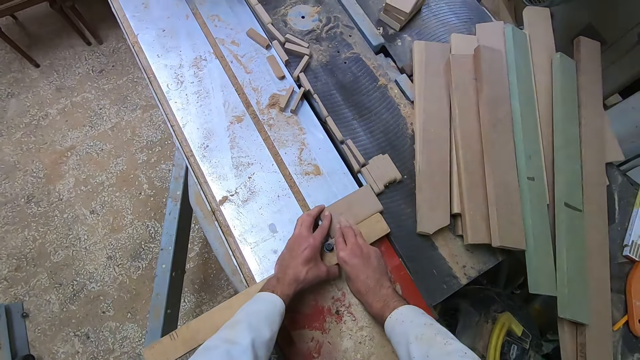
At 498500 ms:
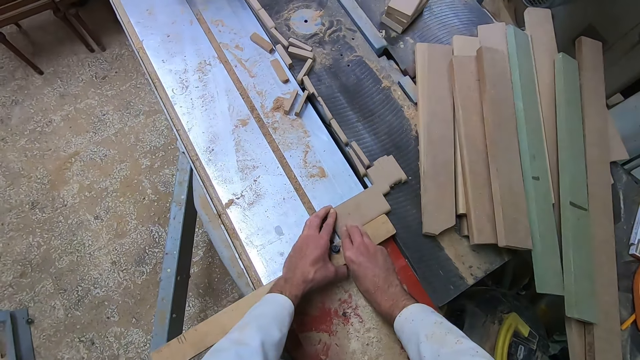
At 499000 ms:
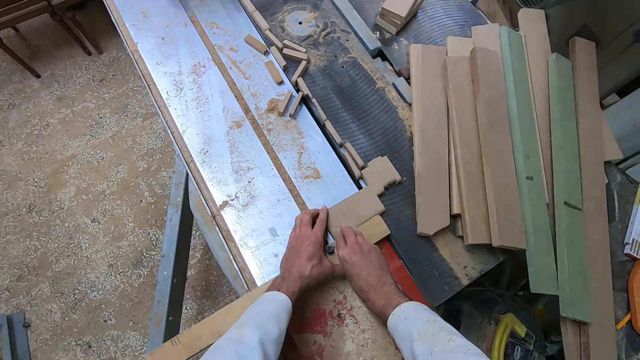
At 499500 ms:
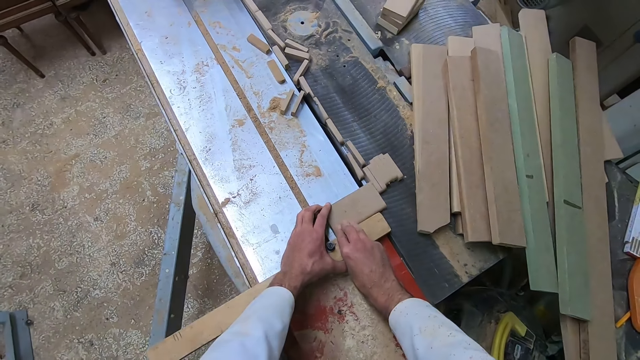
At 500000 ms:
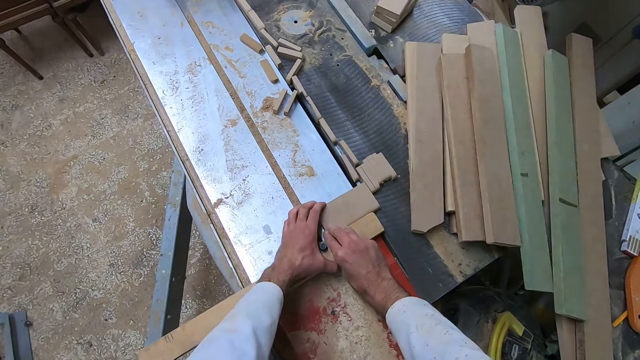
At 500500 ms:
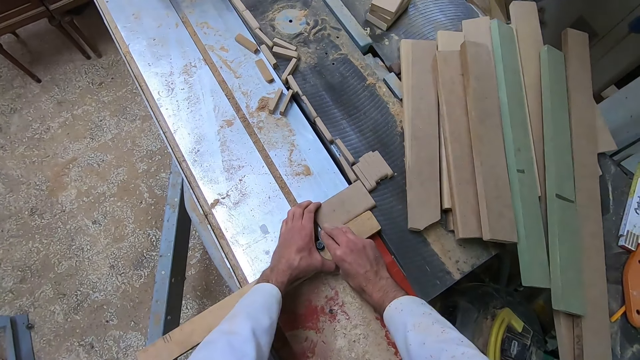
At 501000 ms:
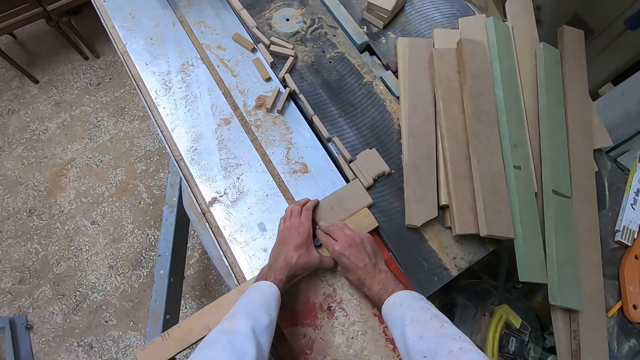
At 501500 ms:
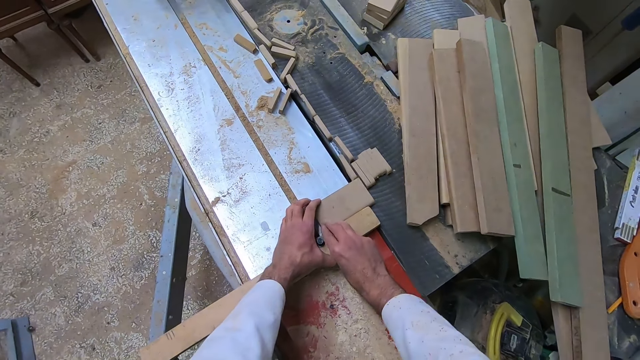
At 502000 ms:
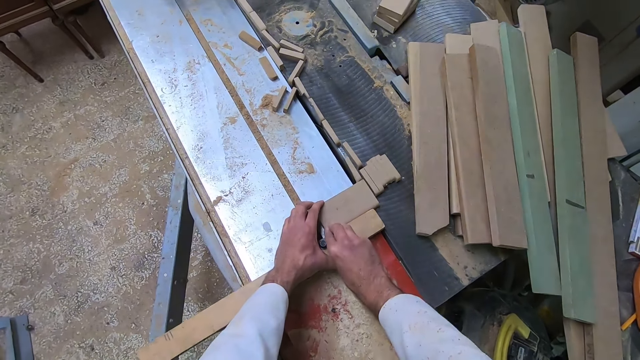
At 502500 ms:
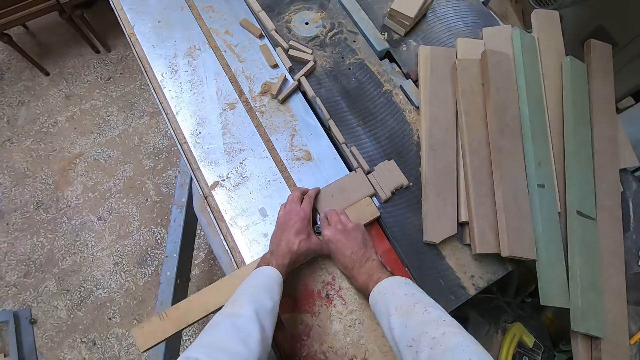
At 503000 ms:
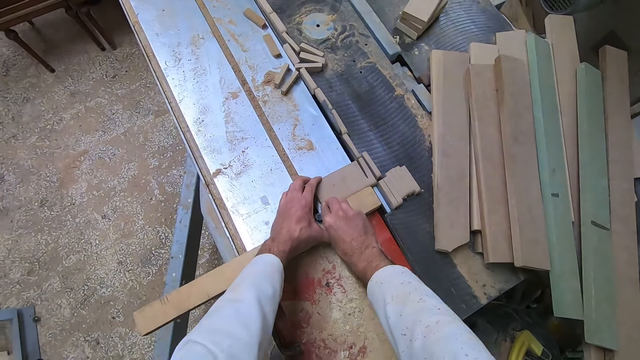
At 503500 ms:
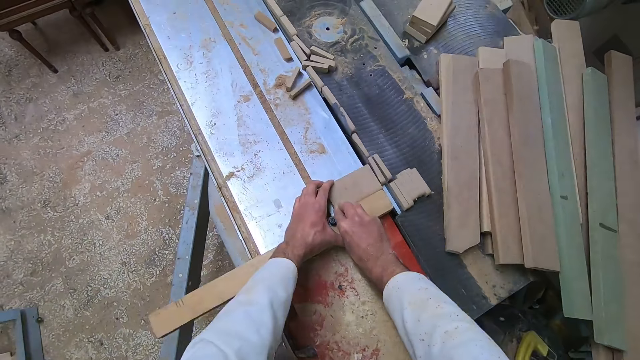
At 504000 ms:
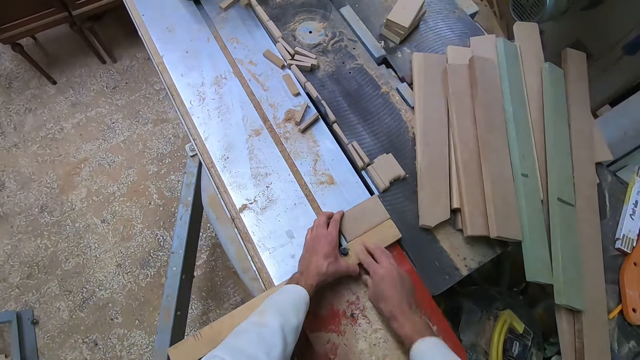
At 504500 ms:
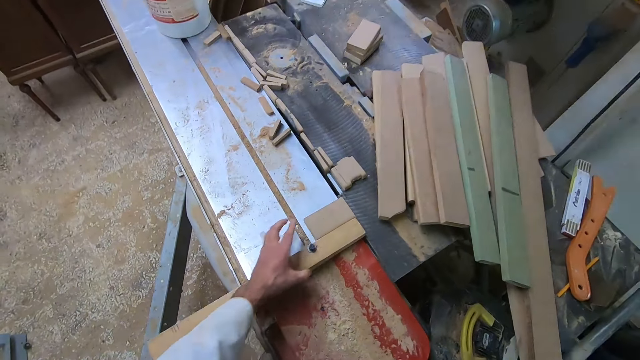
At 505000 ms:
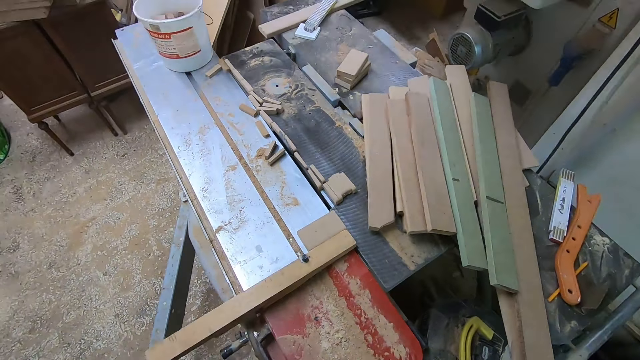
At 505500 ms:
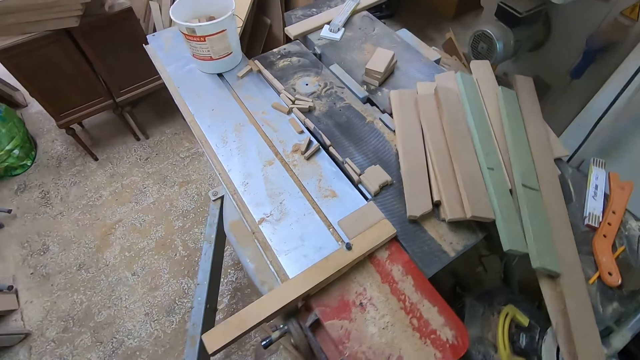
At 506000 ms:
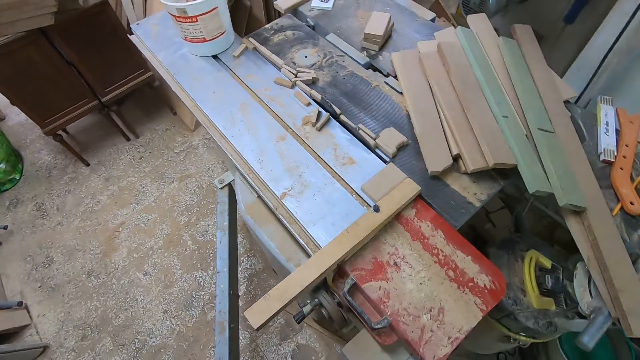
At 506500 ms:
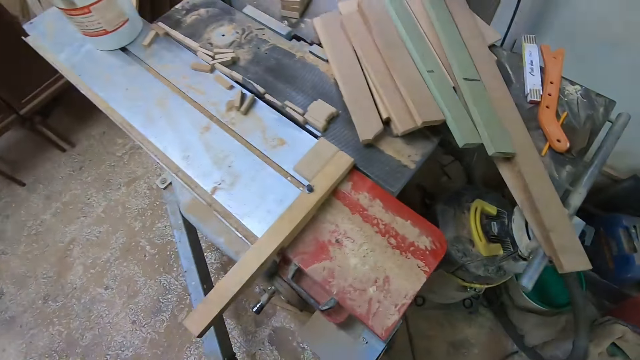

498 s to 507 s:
The camera wearer adjusts the wood on the slider. They cut a piece of the wood with the saw. They stop cutting the wood.

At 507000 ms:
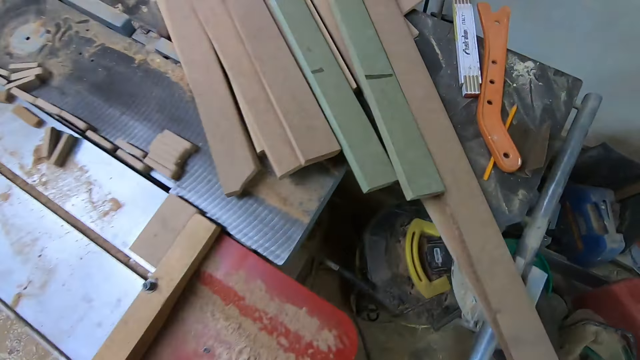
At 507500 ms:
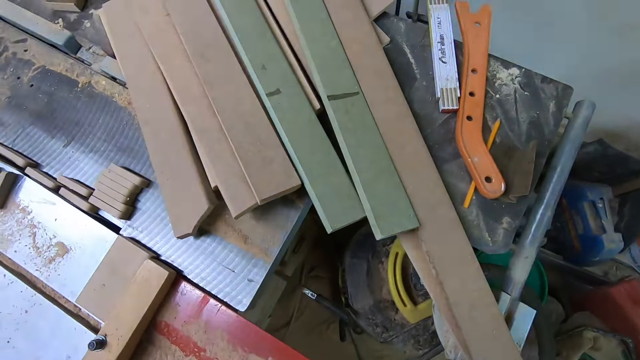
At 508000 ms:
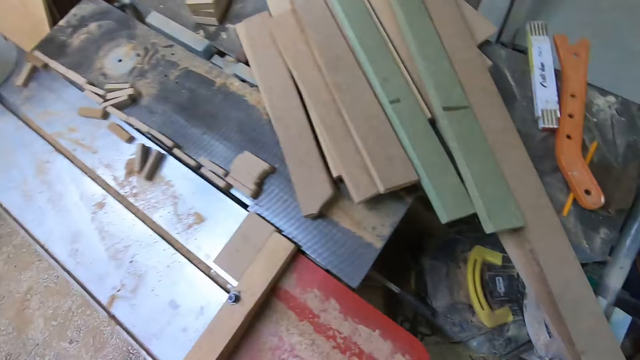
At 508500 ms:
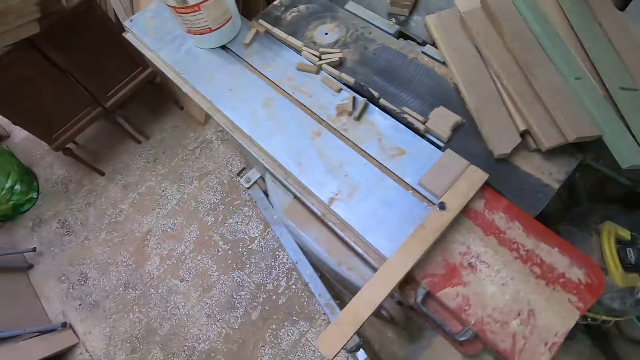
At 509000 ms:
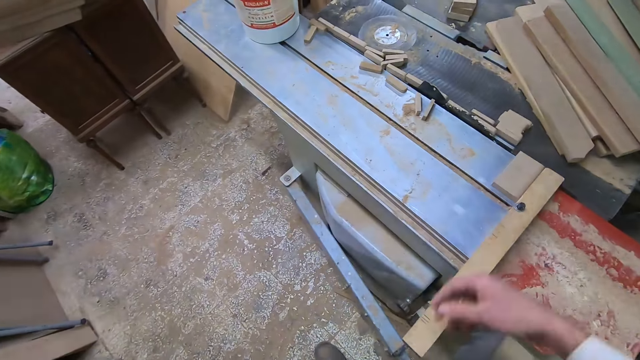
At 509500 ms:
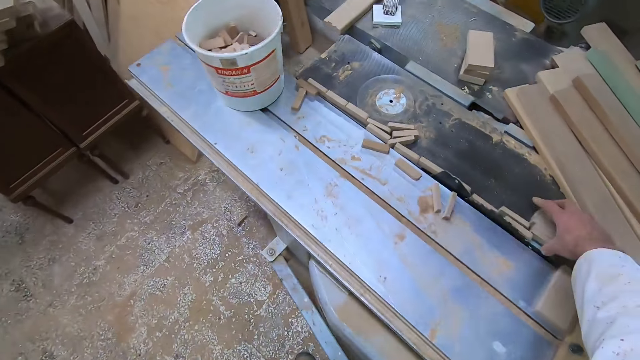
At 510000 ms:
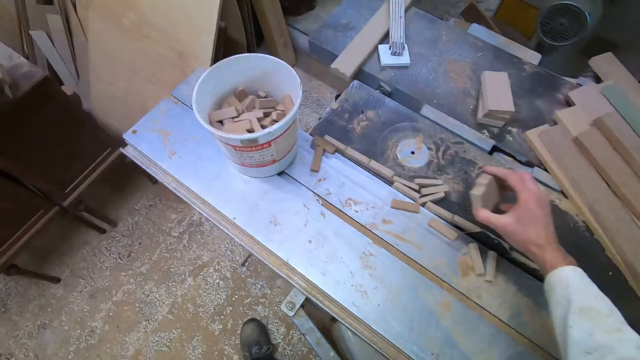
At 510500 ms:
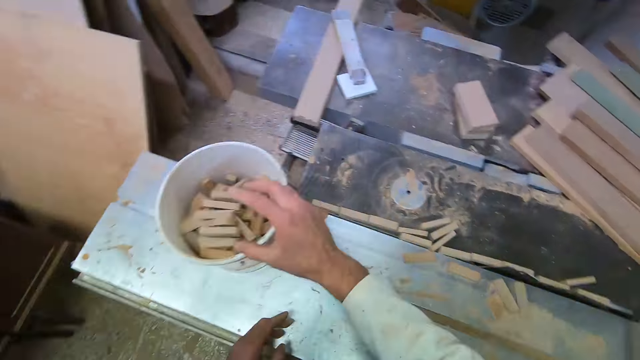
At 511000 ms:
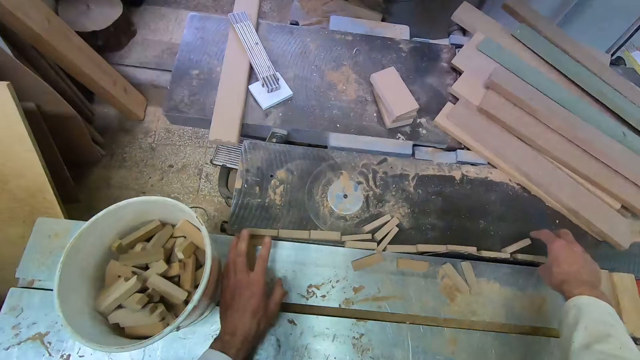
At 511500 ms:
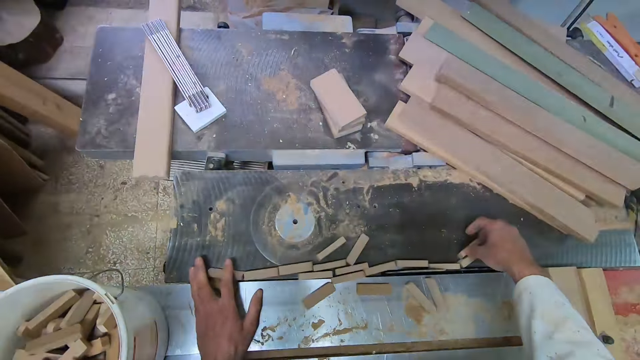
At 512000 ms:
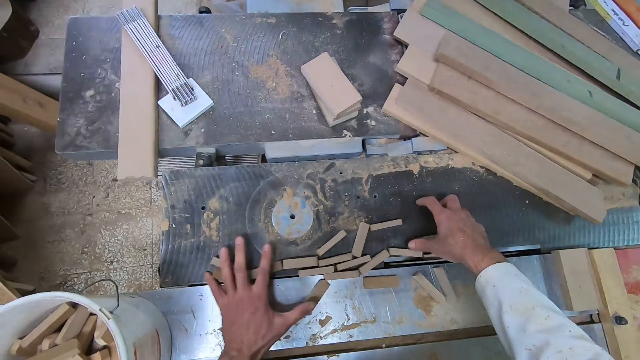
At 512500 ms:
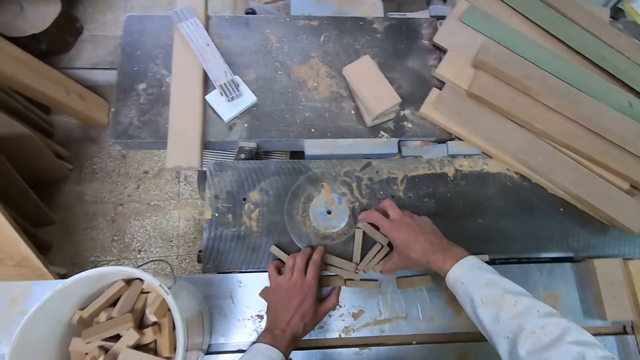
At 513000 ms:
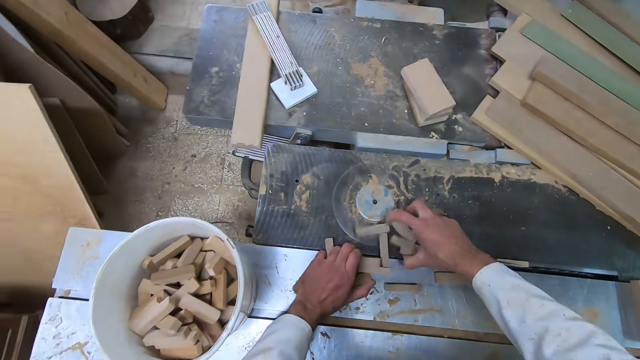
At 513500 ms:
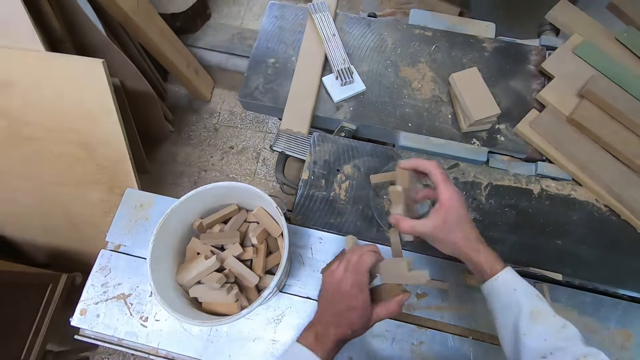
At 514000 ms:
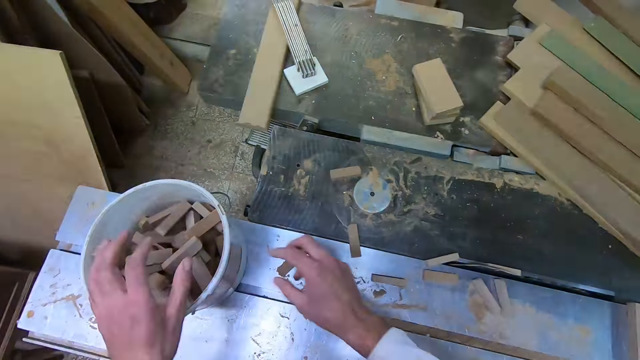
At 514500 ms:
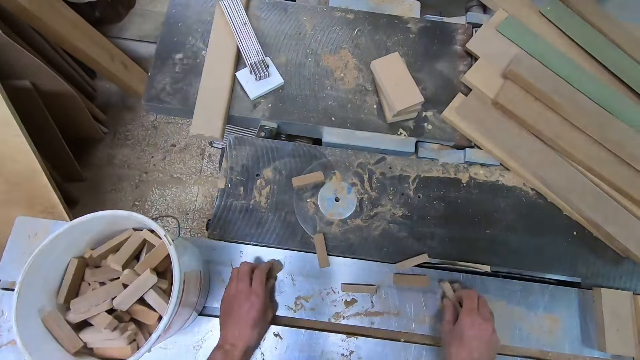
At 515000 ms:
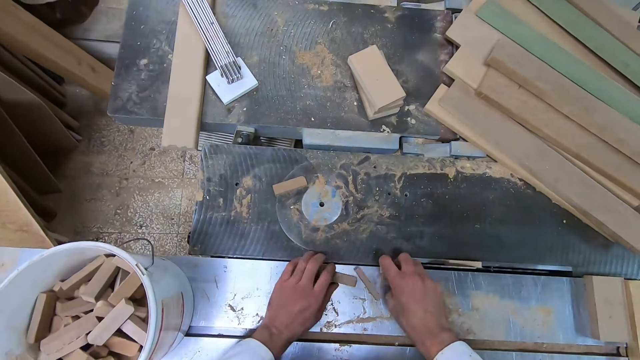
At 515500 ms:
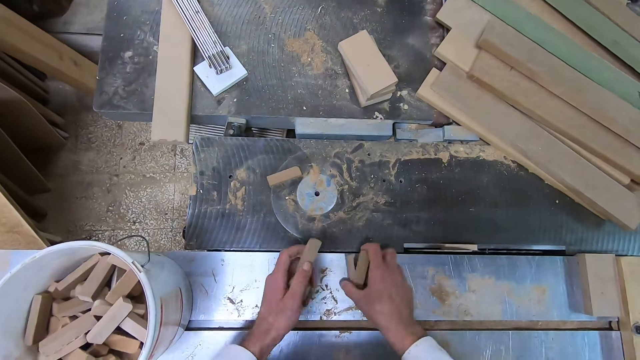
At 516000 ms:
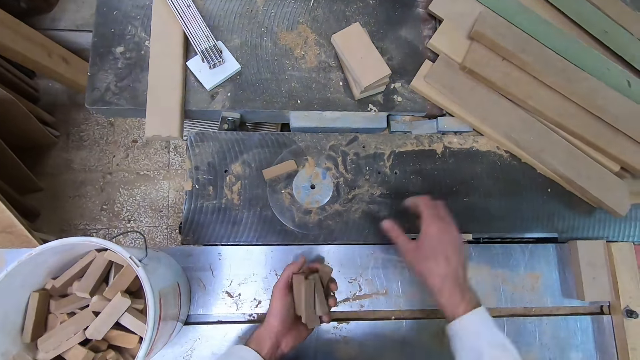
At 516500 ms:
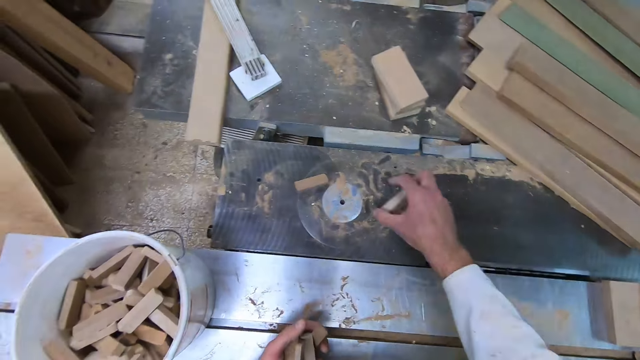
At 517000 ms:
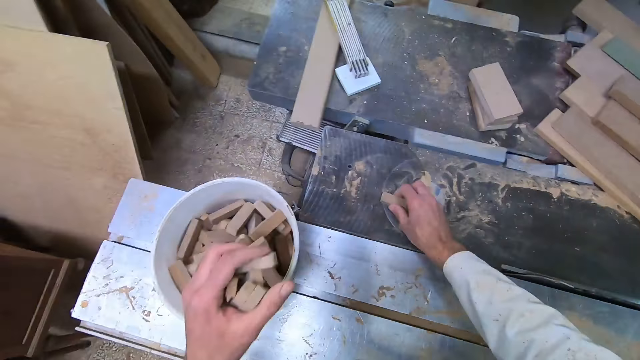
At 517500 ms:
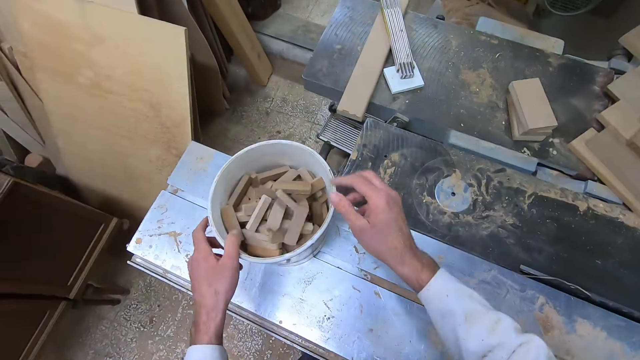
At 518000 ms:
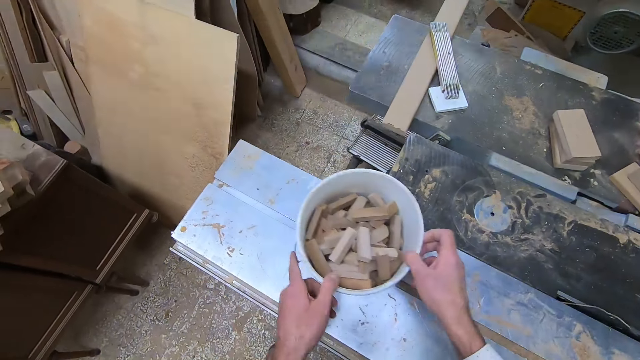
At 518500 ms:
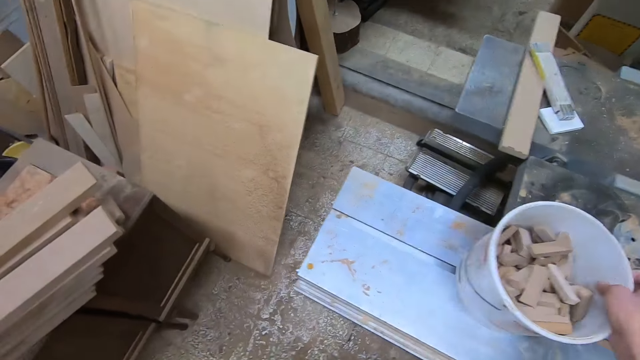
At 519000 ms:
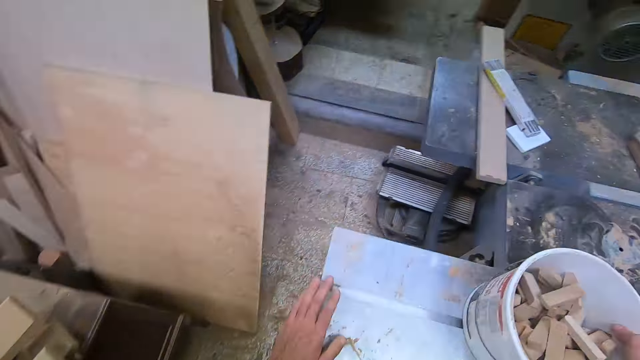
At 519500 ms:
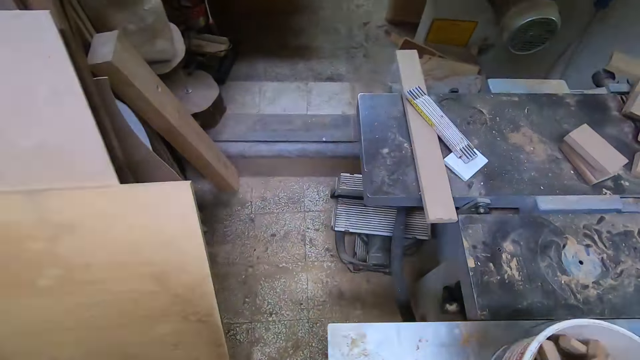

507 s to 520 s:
The camera wearer turns off the sliding table saw. They pick up small pieces of wood from the sliding table saw and drop the pieces of wood in a bucket. They pick up pieces of wood from the sliding table saw and drop the pieces of wood in the bucket. They pick up pieces of wood from the sliding table saw and drop the pieces of wood in the bucket. They move the bucket. They take the bucket. They push the slider.
